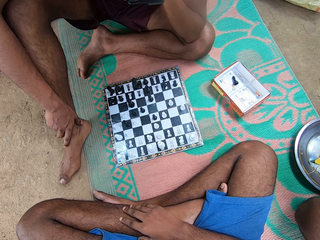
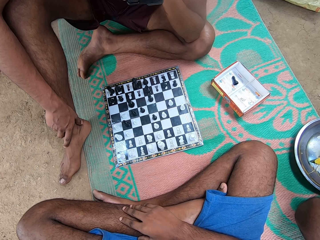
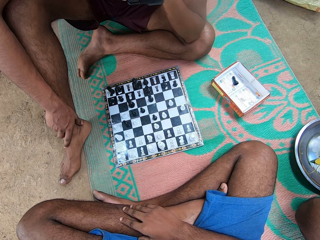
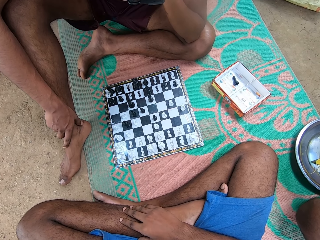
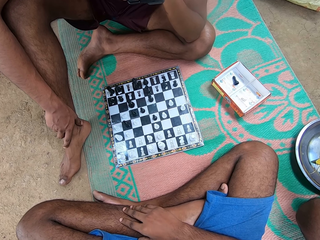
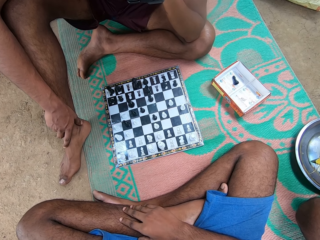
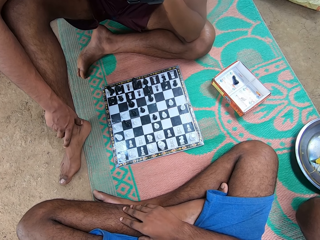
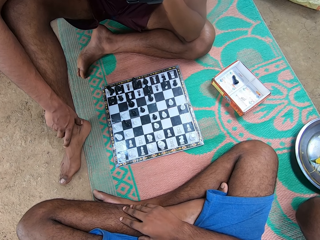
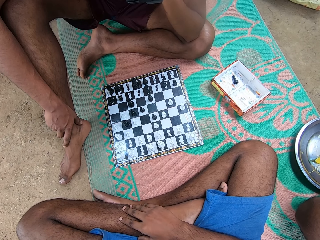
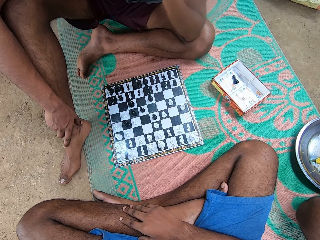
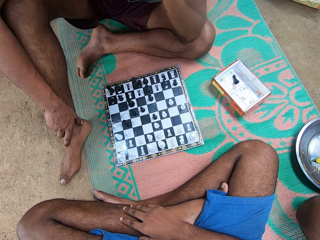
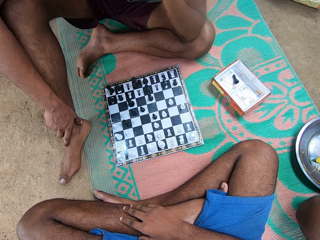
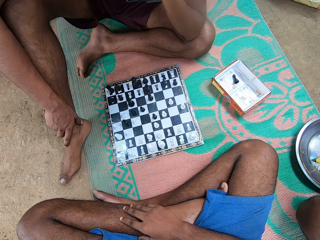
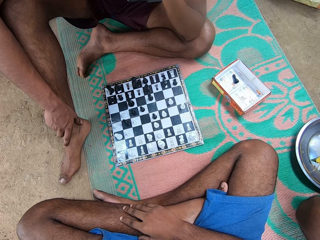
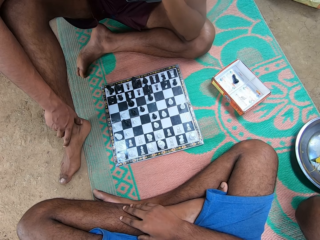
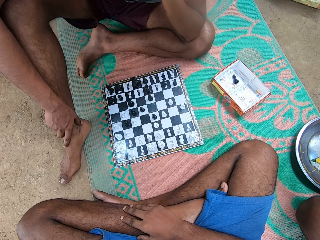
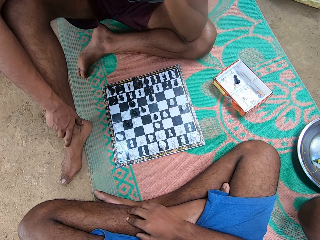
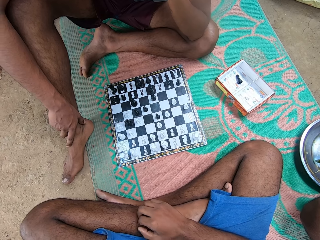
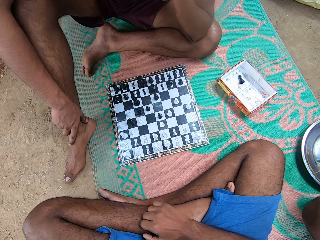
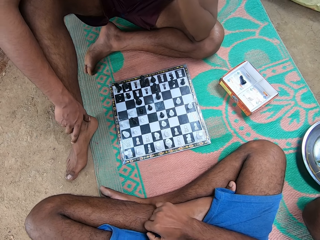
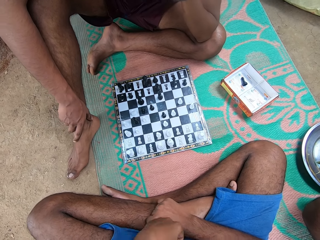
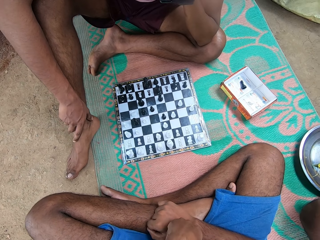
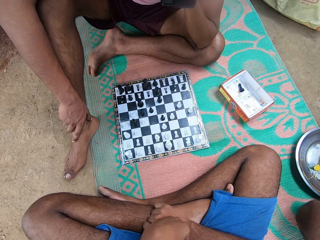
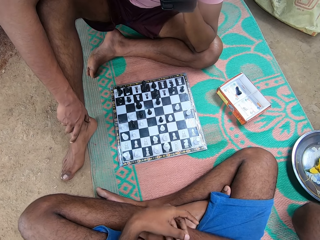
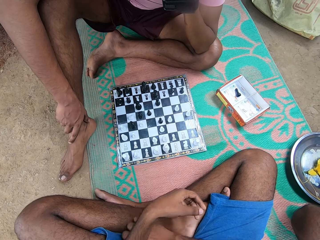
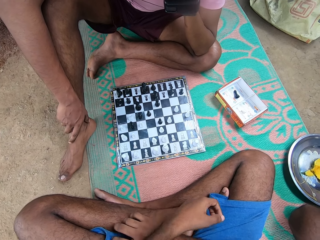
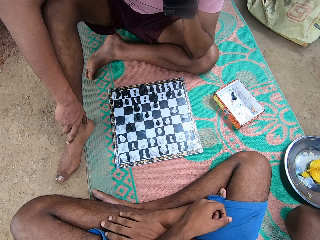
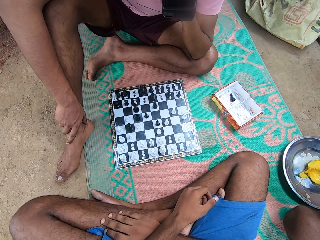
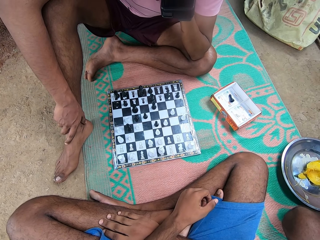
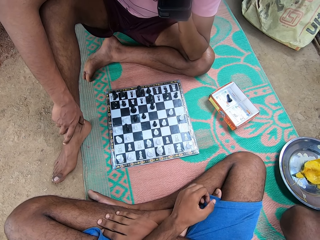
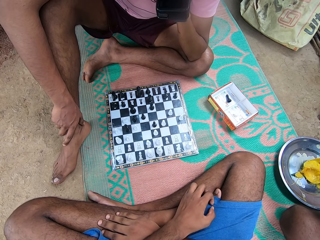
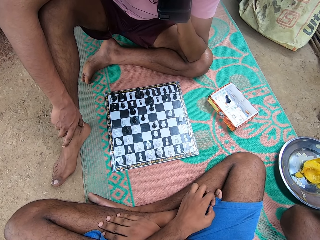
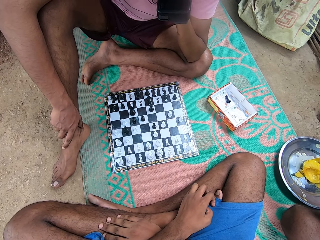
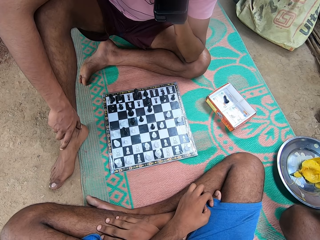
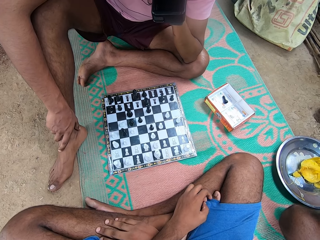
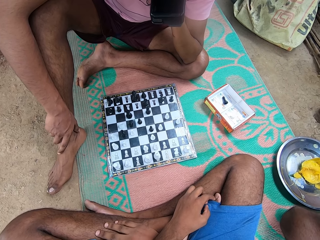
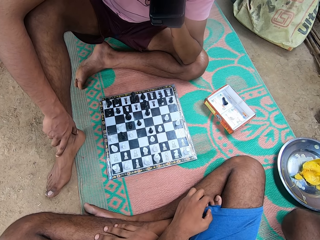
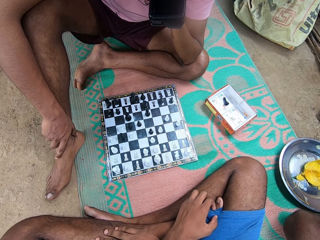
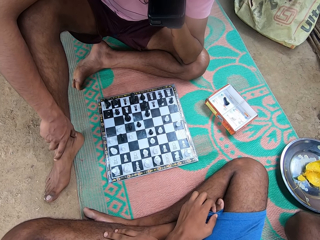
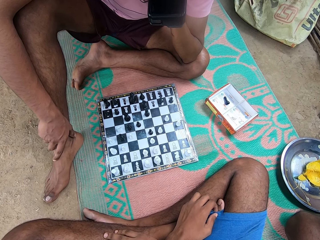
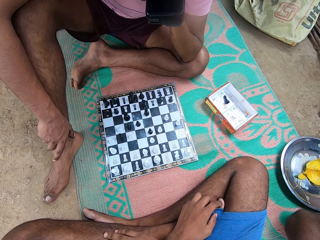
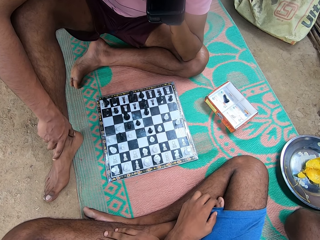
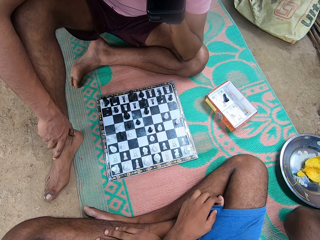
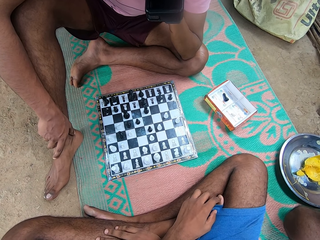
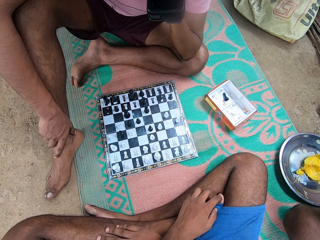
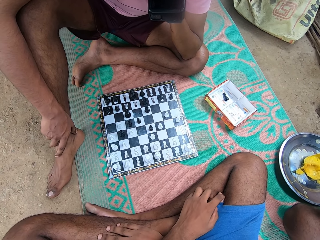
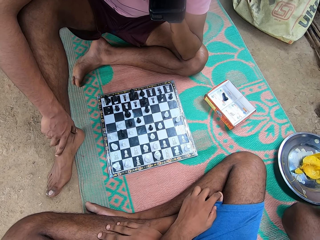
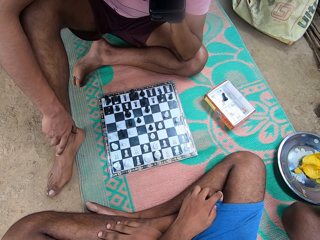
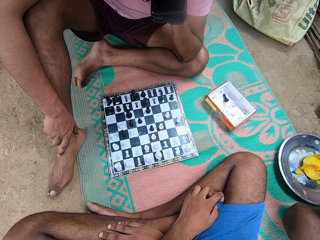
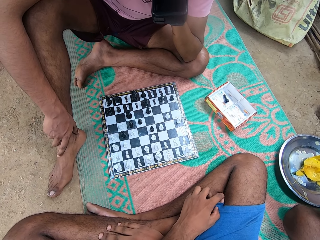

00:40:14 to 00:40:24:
A man shakes his leg. The camera wearer moves his hand. He rubs his finger.

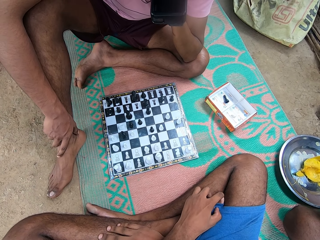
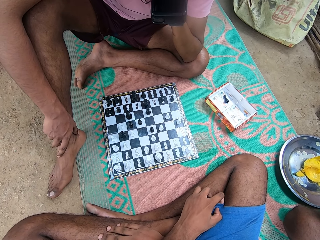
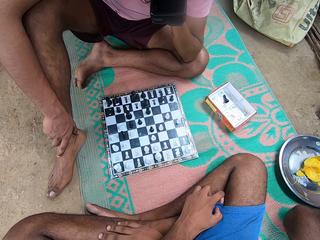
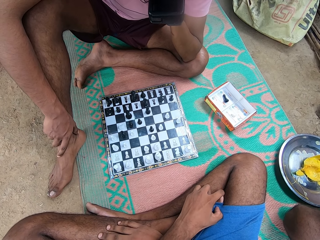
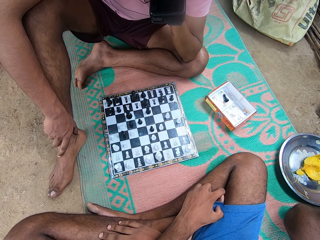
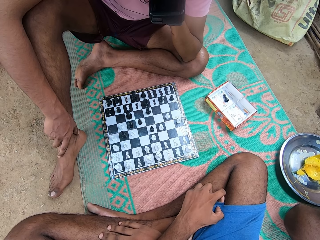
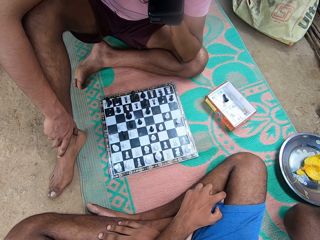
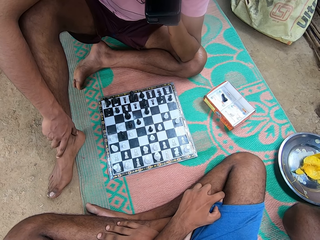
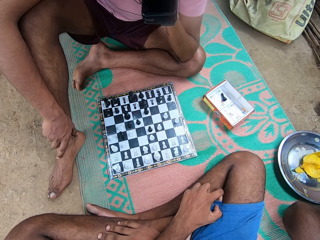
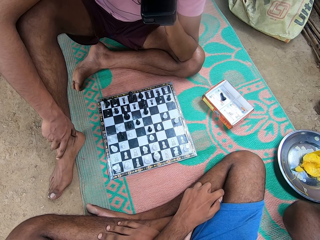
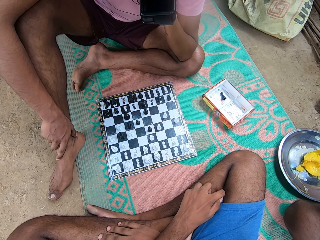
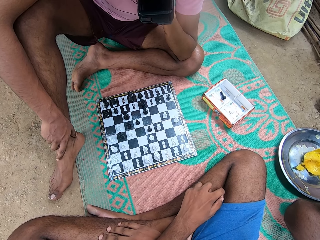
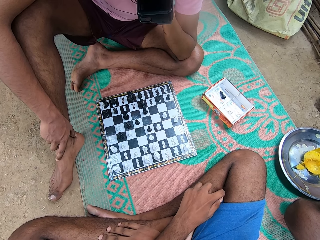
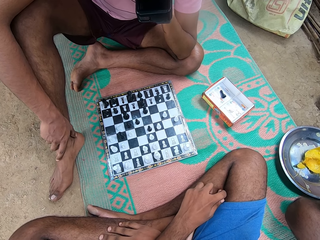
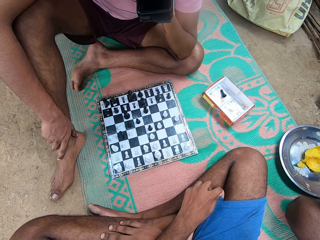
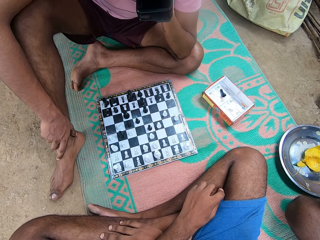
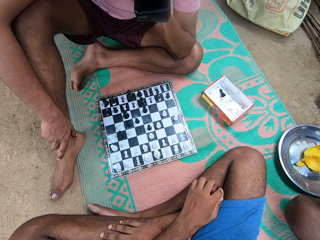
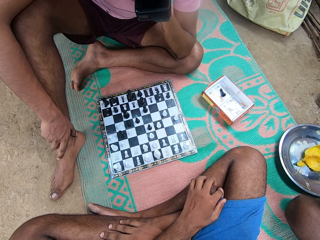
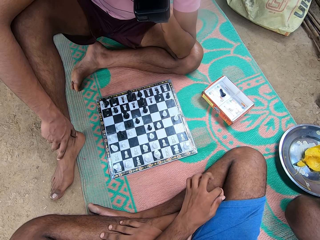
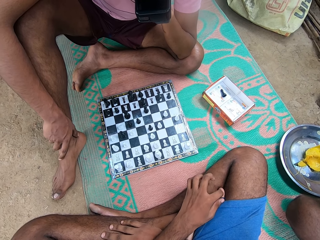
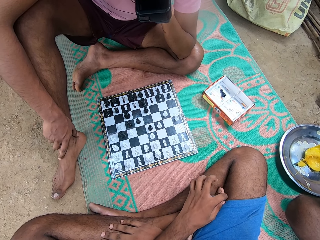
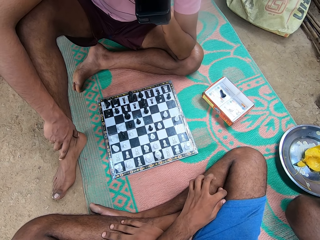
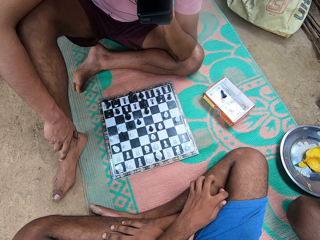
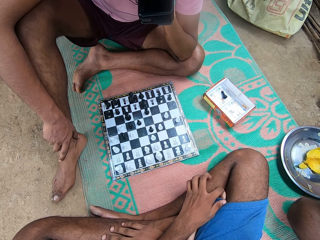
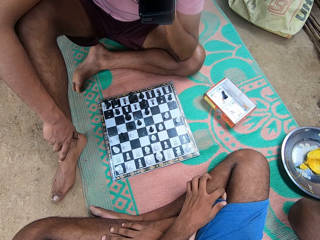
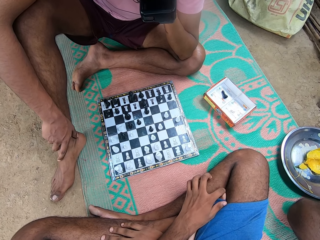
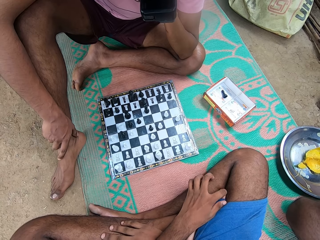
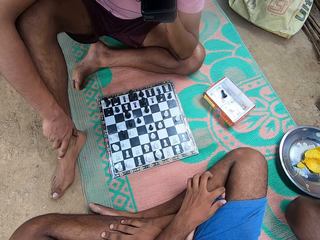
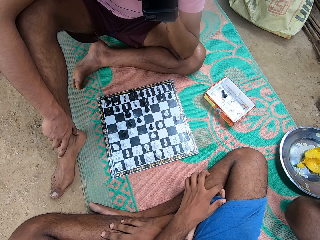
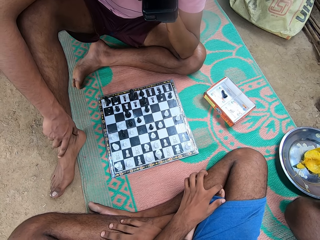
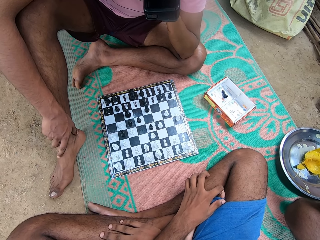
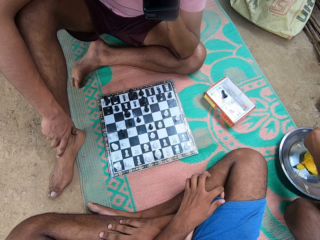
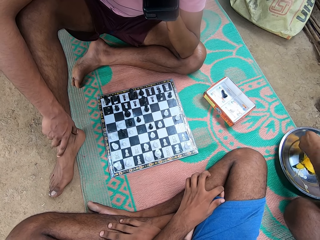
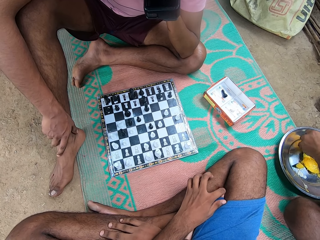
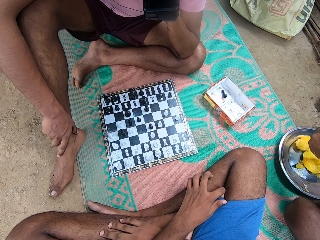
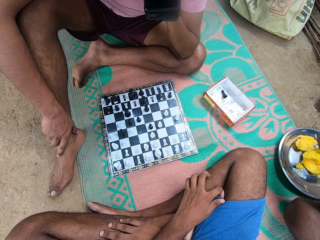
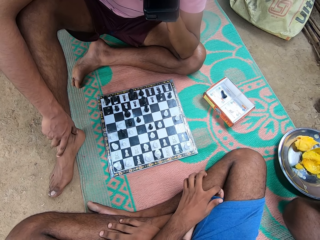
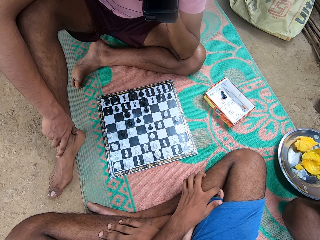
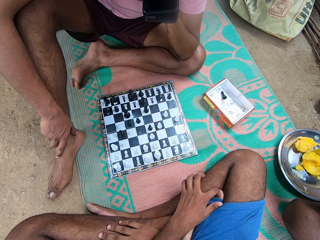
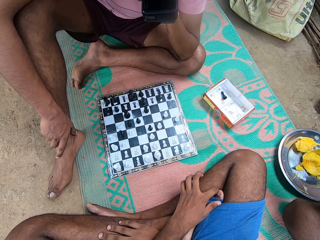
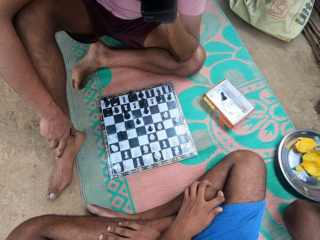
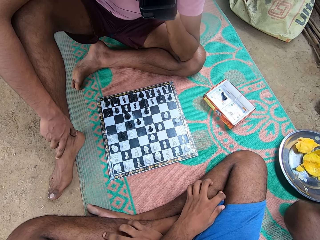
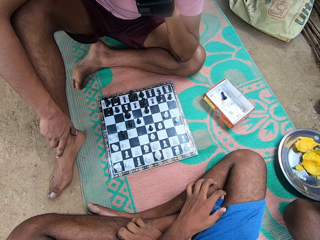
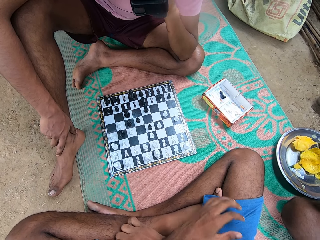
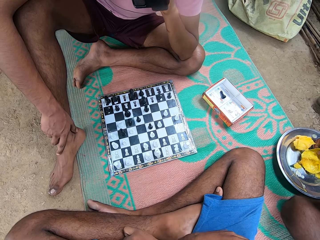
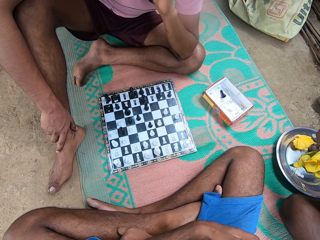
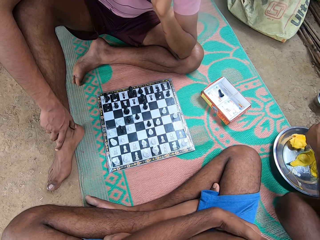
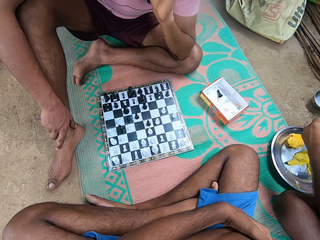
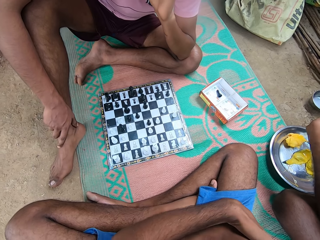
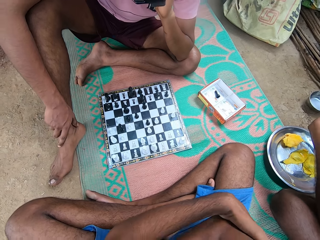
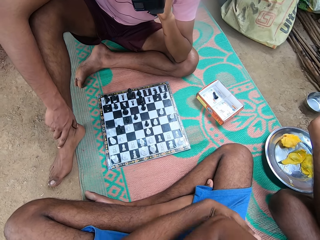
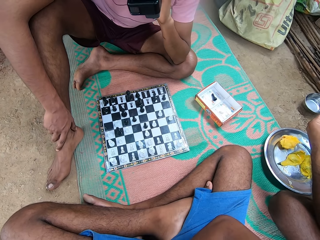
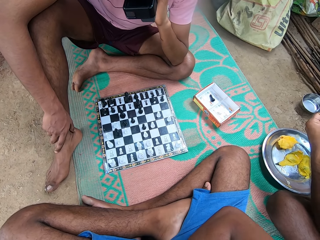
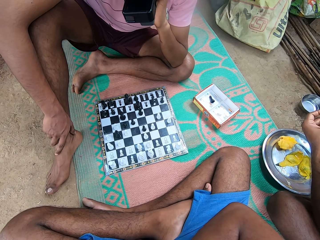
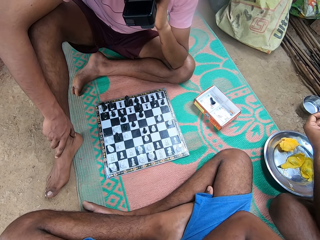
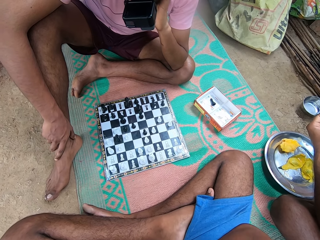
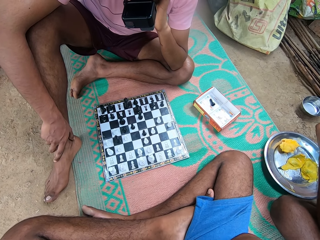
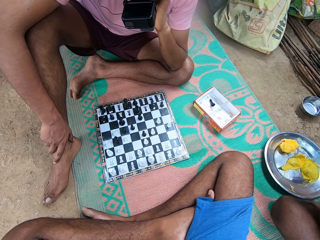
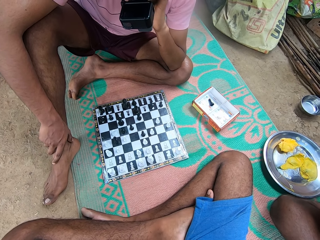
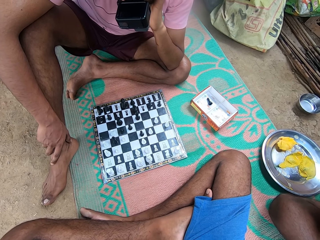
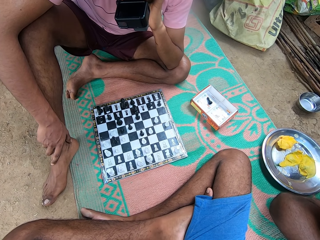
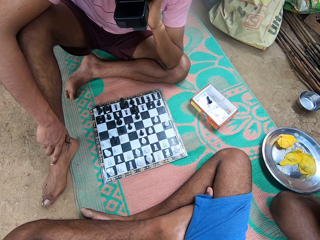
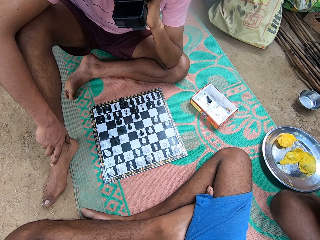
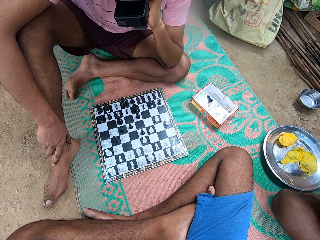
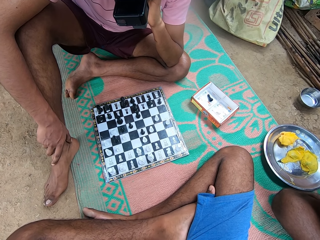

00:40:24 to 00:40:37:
The camera wearer touches his leg. A person drops a mango peel on a plate. The camera wearer touches something.
